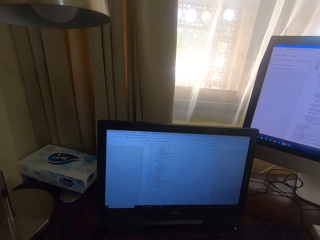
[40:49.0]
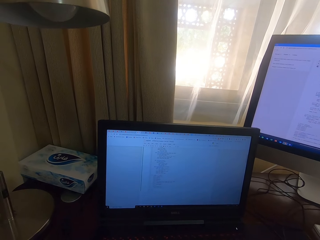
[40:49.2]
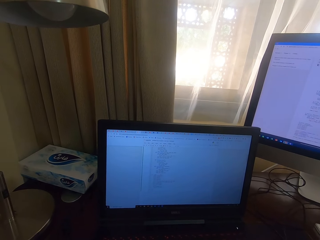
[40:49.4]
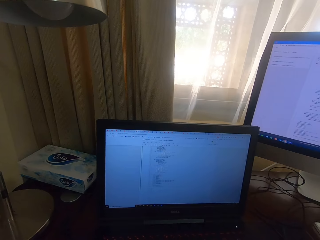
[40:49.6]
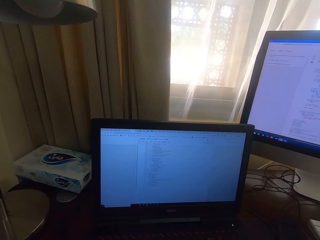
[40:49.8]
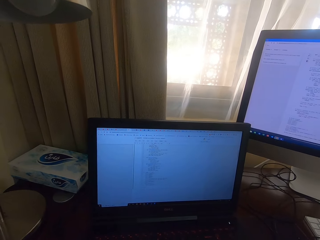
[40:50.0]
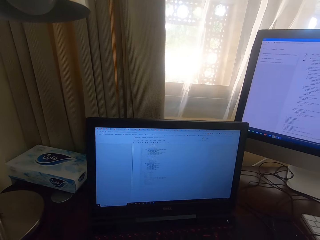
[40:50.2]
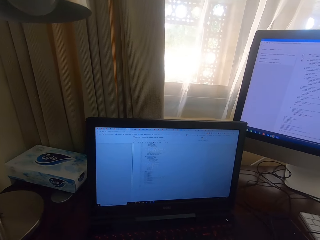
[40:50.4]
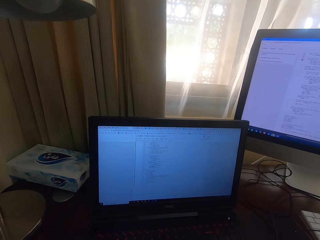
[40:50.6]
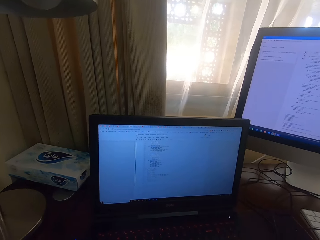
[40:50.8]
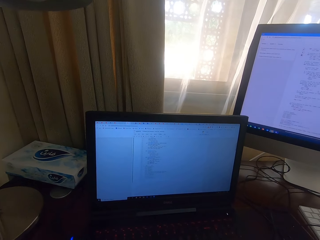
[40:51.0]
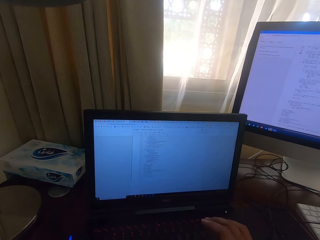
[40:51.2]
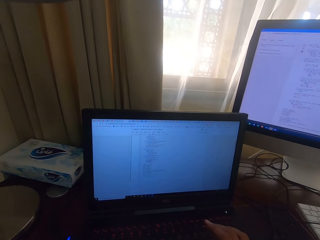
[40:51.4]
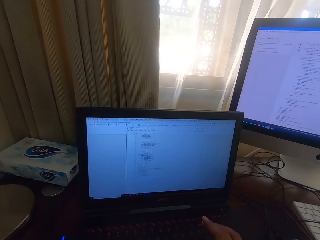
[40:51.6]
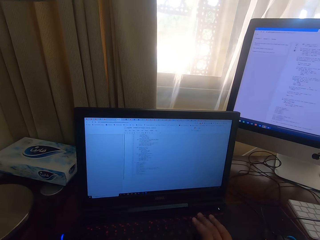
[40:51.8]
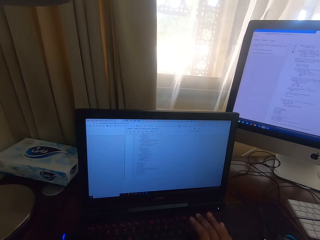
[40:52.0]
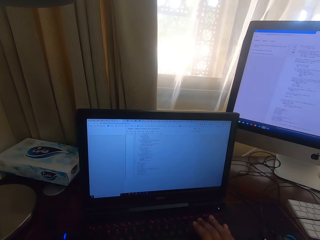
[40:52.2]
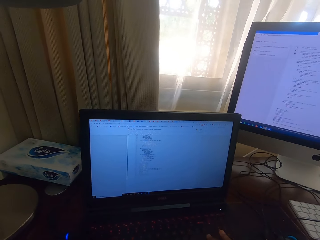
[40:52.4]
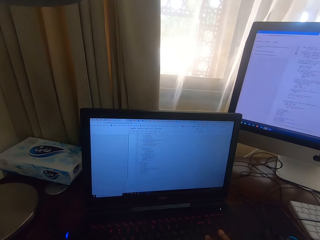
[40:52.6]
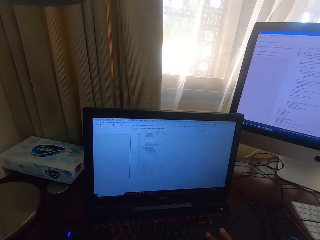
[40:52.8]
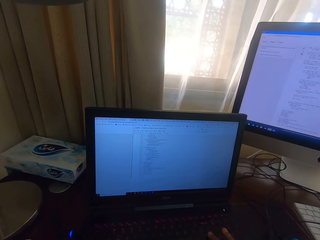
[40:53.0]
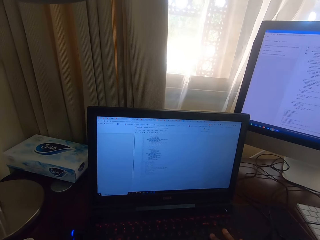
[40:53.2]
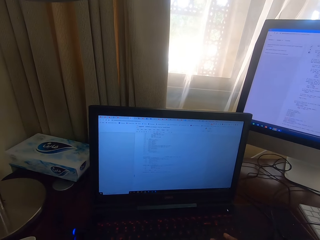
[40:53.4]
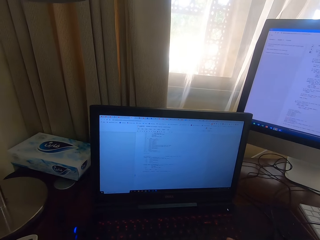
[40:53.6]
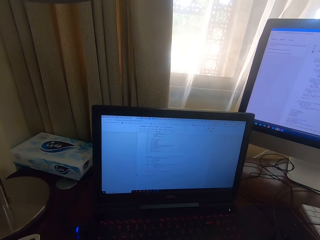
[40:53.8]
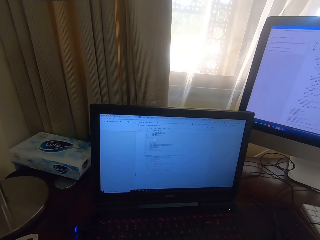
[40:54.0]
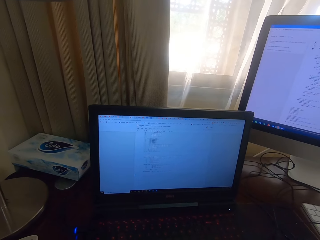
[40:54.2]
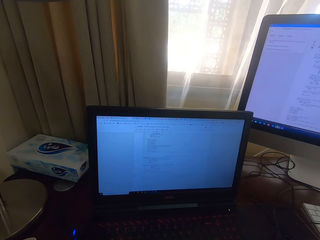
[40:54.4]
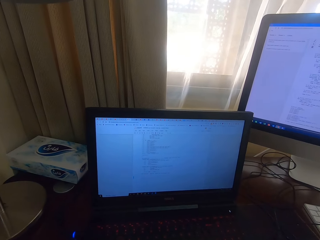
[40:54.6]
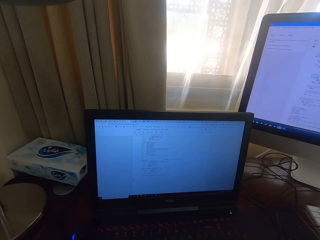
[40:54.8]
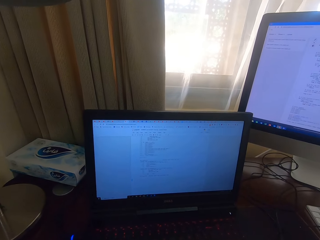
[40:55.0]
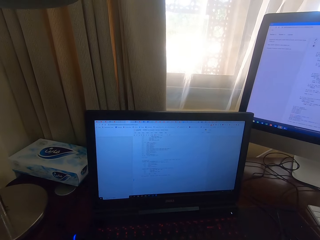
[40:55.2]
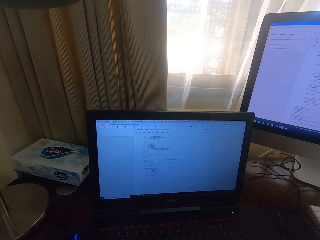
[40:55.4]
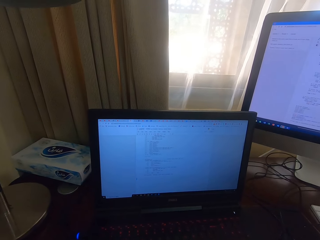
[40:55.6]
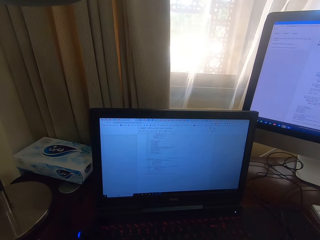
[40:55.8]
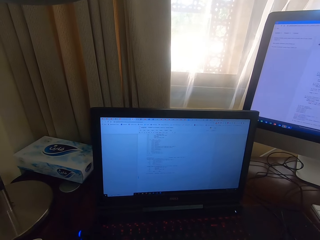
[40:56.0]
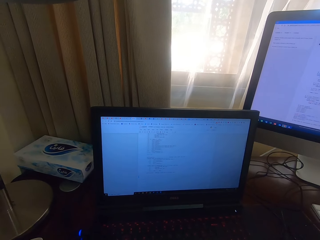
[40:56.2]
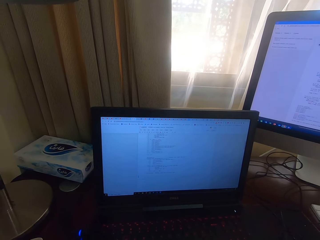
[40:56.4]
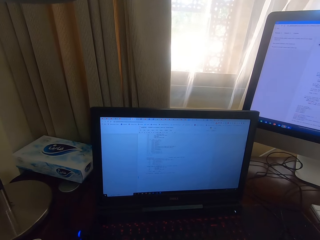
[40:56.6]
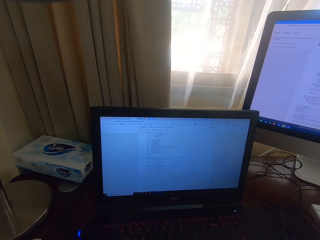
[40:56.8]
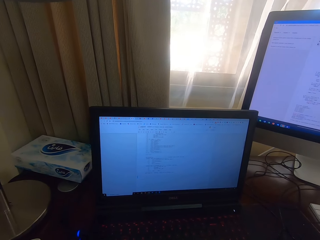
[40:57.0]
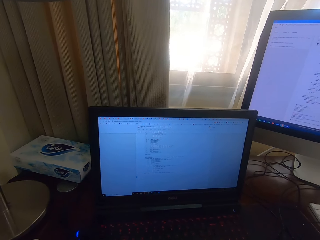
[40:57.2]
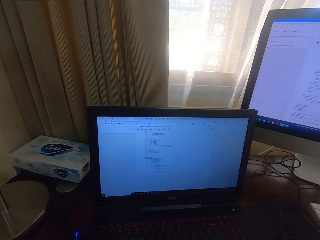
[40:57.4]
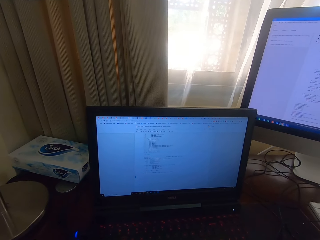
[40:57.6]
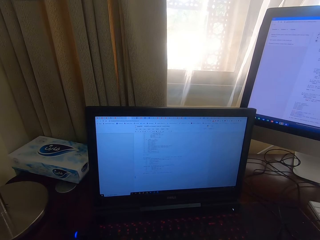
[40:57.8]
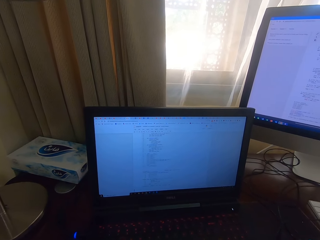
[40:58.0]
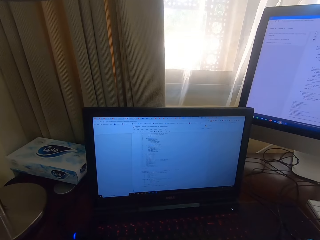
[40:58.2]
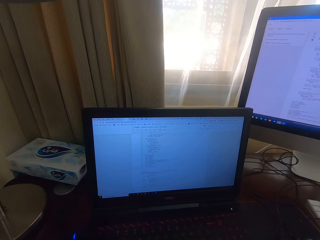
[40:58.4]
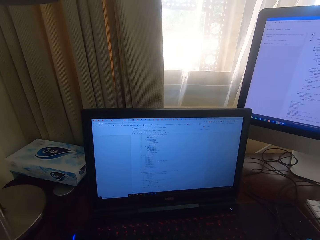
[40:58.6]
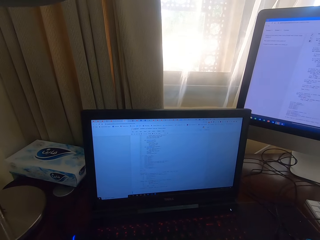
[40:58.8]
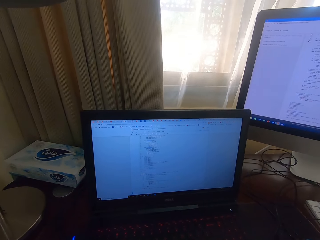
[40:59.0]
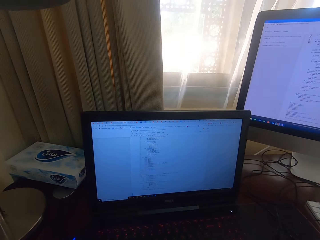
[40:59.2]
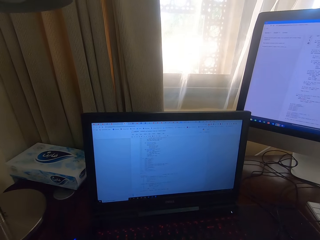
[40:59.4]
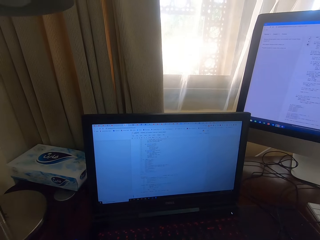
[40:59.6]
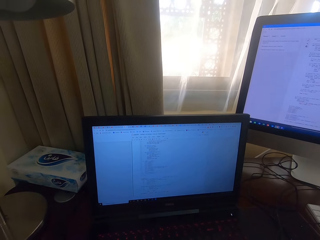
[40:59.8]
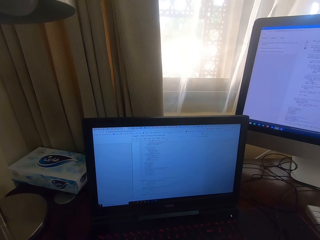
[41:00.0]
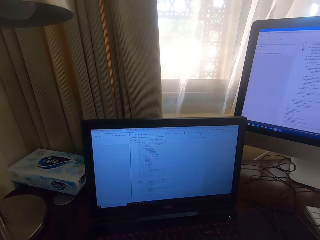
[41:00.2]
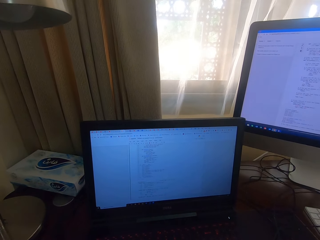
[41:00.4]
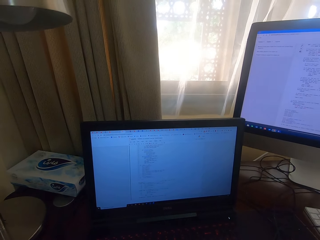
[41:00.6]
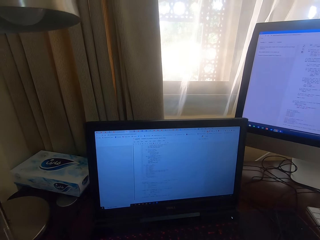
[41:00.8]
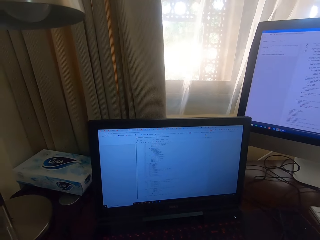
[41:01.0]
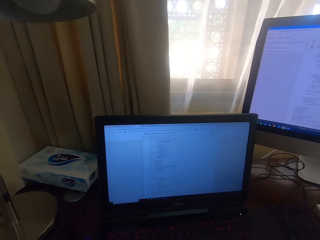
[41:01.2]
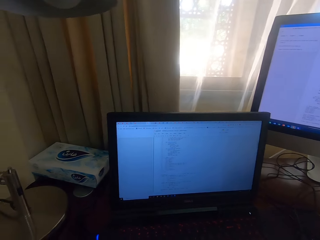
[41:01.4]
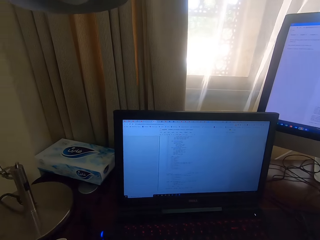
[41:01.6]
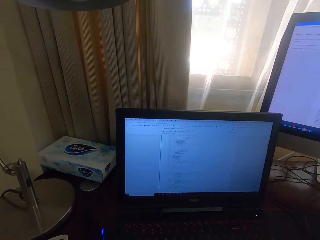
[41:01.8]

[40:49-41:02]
The camera wearer types on the laptop with the keyboard. He removes his hand from the keyboard. He looks at the laptop.

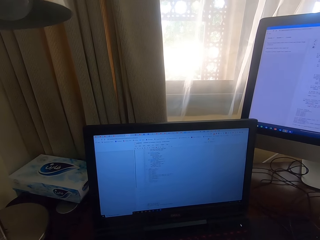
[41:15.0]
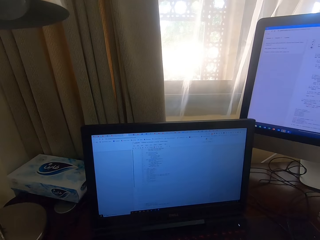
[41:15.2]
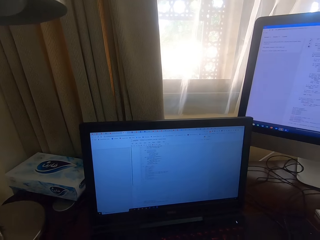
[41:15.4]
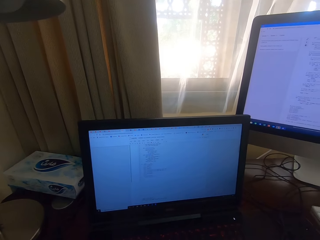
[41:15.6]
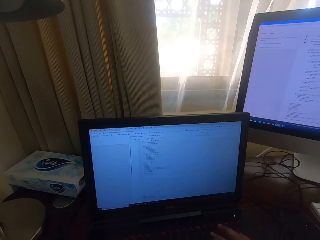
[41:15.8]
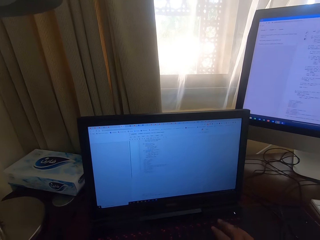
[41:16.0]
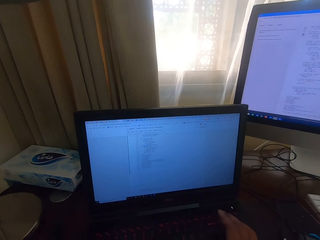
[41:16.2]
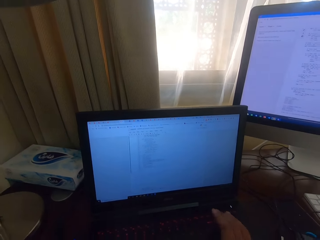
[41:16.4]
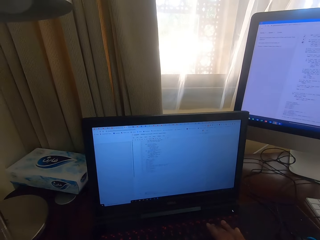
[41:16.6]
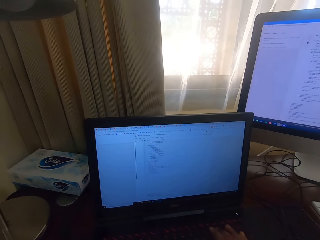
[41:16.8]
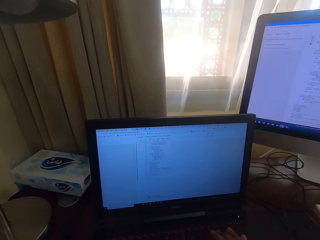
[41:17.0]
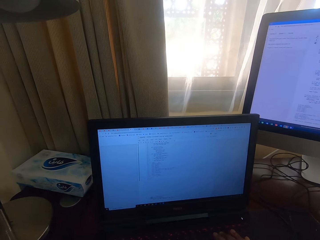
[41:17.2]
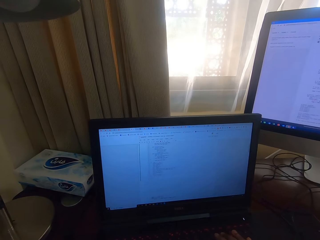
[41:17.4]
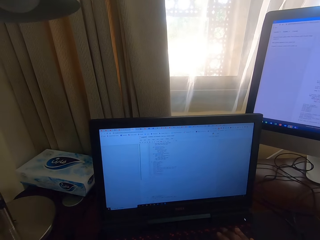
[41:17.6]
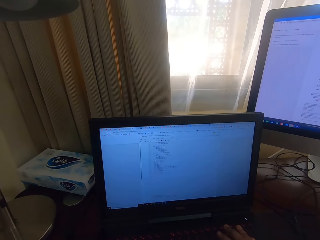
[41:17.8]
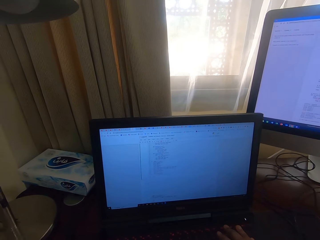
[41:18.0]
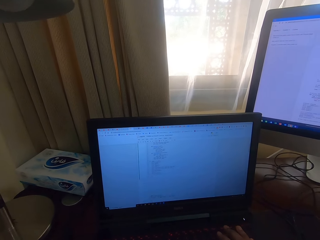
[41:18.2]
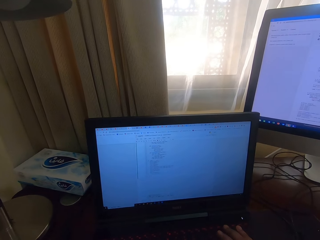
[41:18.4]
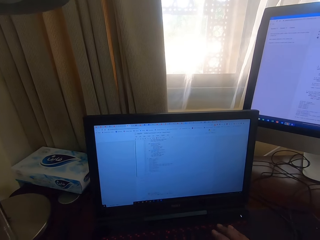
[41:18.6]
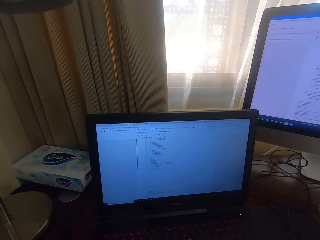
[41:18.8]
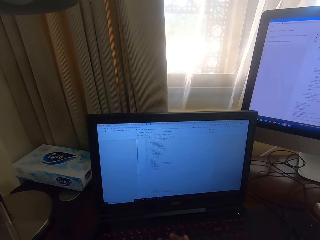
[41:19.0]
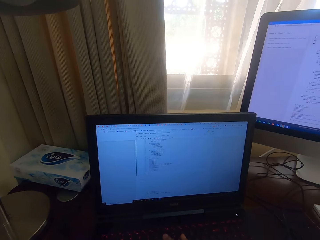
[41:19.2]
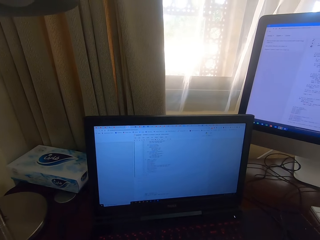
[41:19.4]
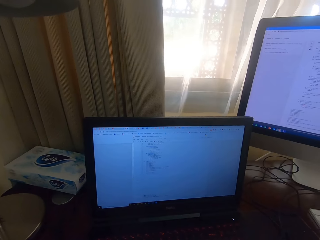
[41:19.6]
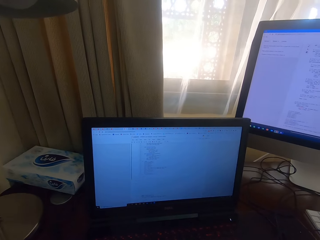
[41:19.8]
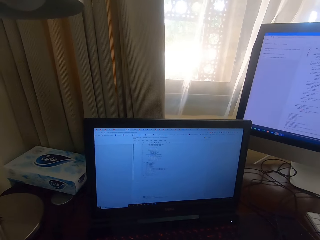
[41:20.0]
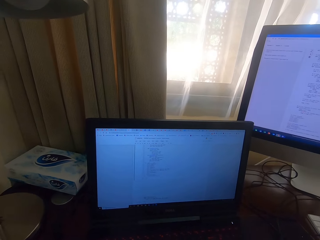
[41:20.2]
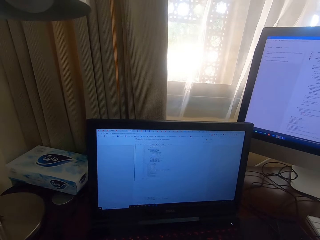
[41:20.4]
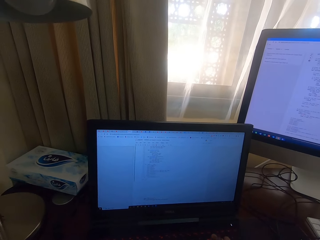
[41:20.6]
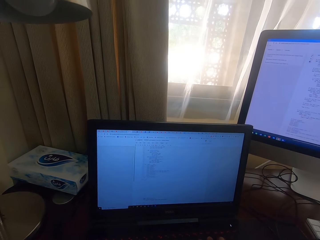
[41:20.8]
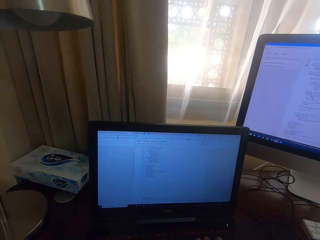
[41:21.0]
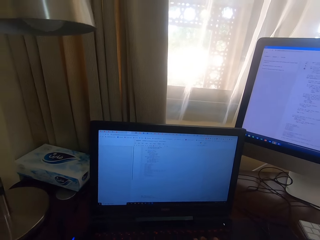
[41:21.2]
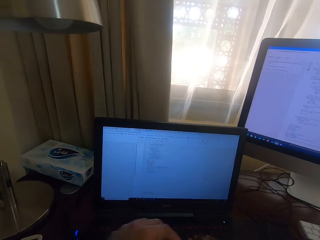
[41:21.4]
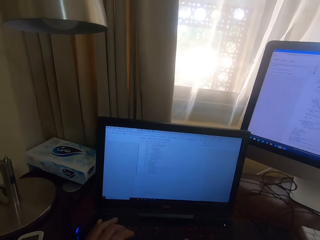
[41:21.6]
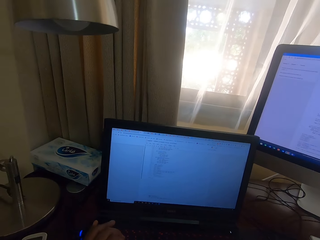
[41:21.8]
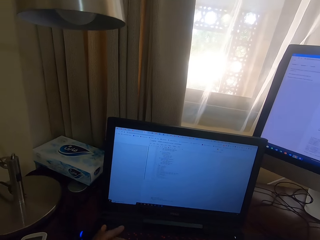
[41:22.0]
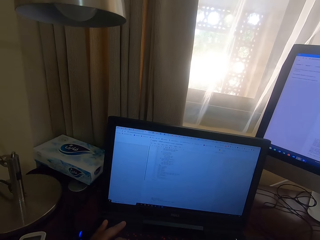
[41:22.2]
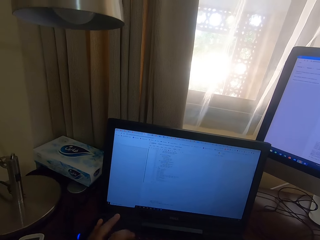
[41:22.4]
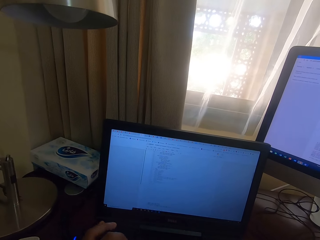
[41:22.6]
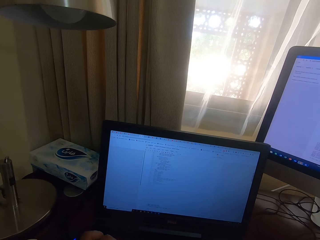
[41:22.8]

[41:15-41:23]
The camera wearer types on the laptop with the keyboard. They look at the laptop.
